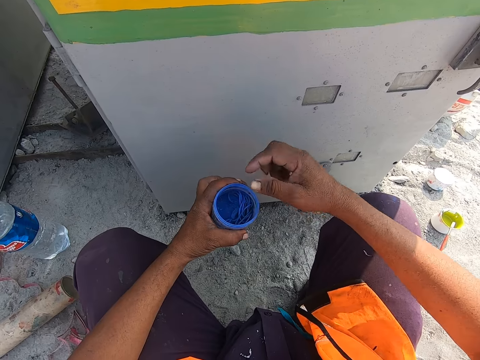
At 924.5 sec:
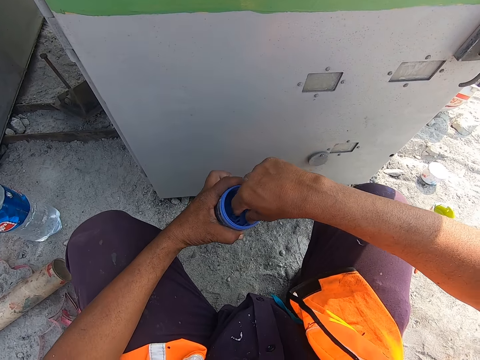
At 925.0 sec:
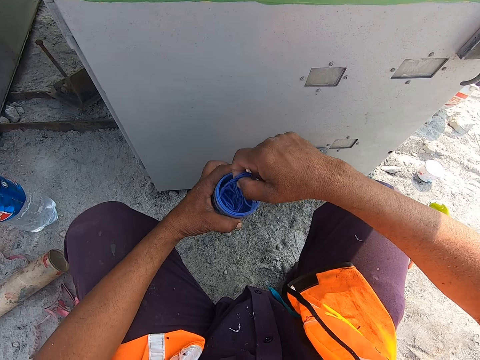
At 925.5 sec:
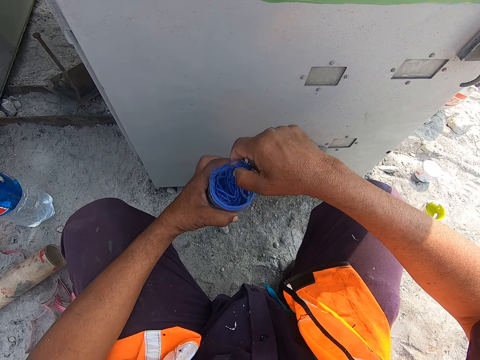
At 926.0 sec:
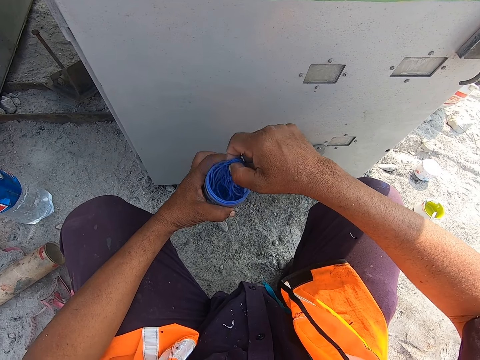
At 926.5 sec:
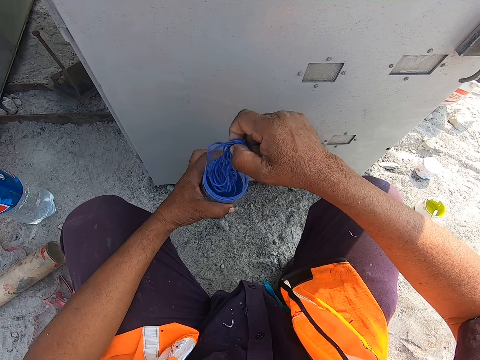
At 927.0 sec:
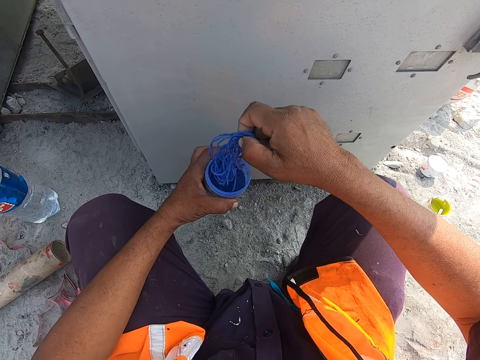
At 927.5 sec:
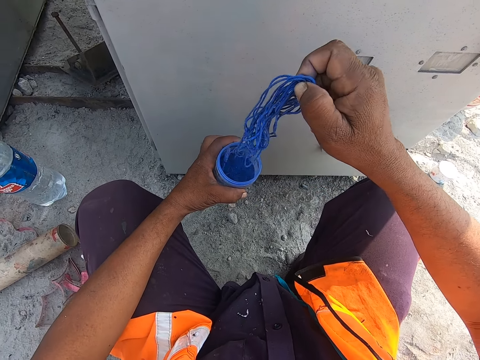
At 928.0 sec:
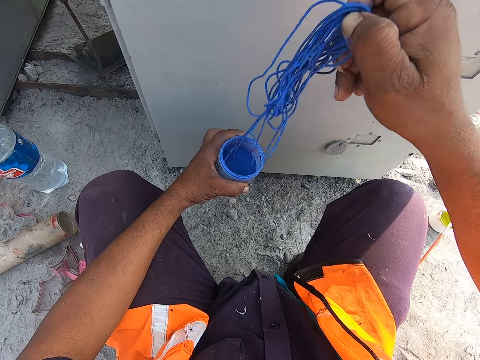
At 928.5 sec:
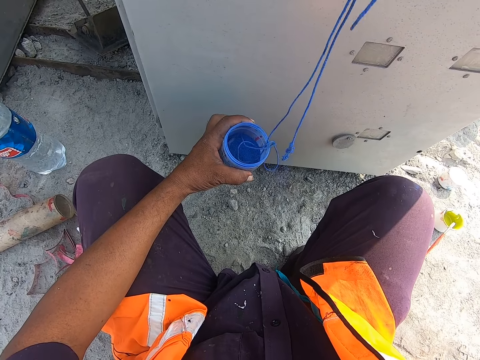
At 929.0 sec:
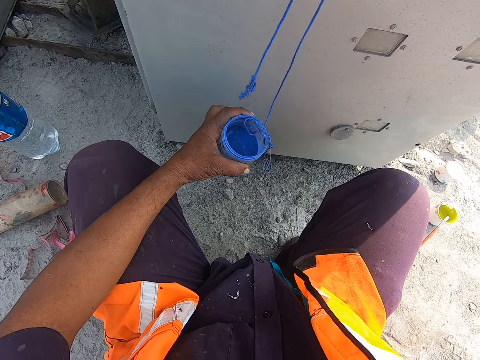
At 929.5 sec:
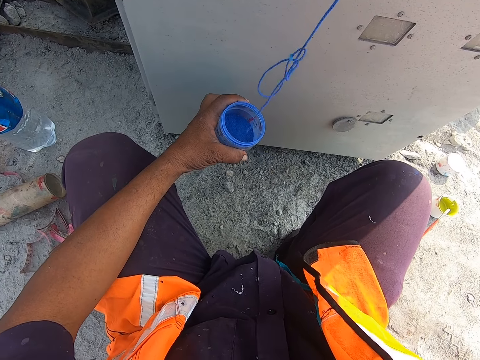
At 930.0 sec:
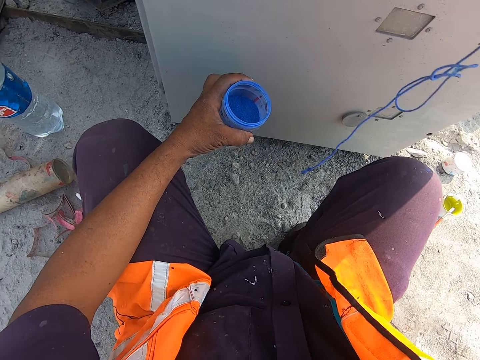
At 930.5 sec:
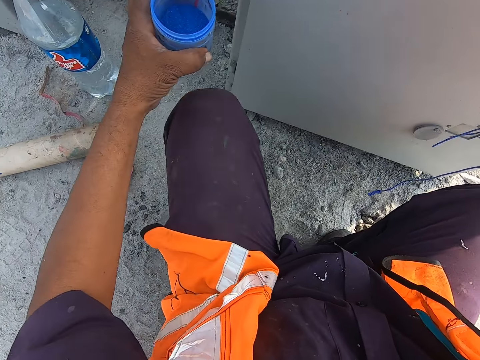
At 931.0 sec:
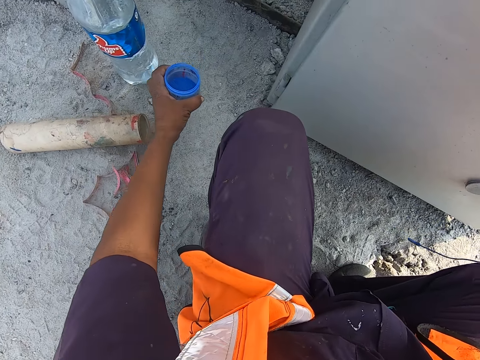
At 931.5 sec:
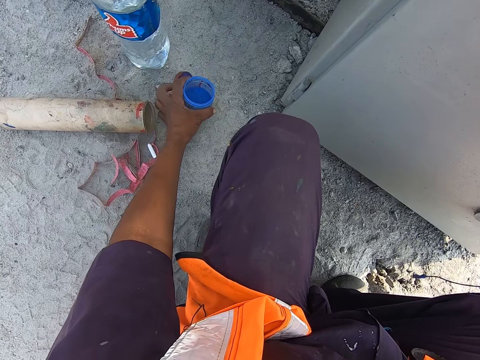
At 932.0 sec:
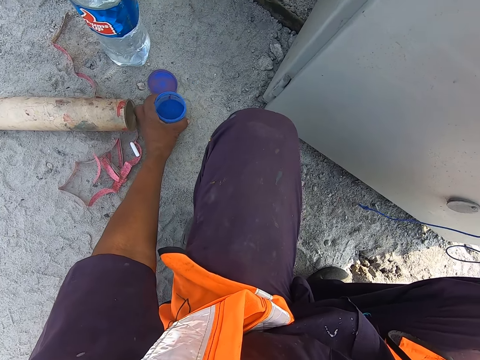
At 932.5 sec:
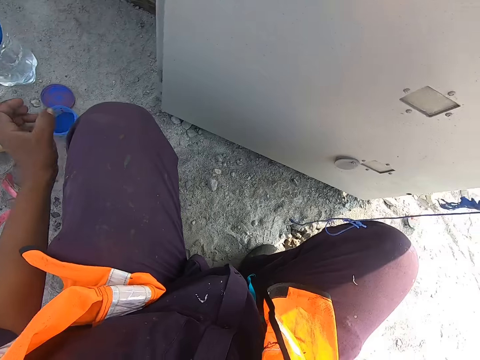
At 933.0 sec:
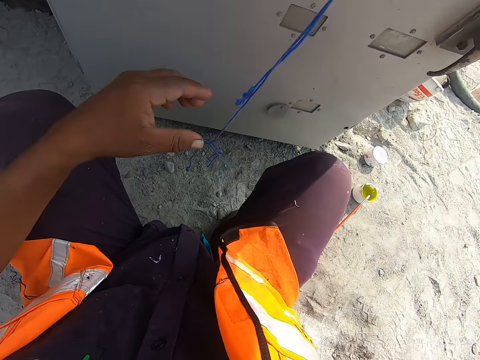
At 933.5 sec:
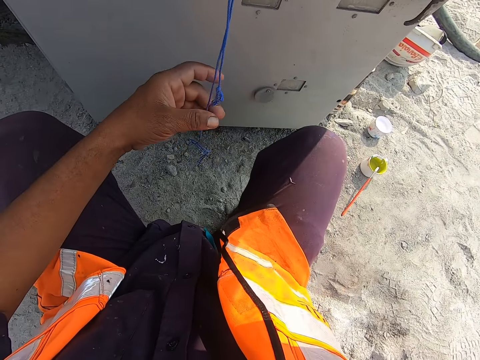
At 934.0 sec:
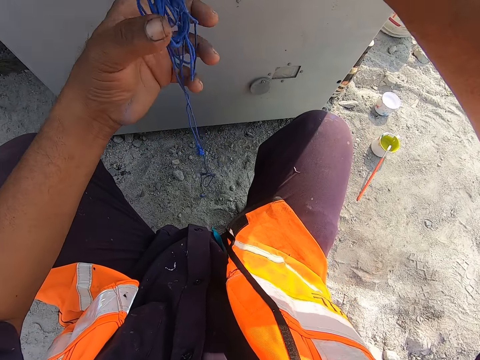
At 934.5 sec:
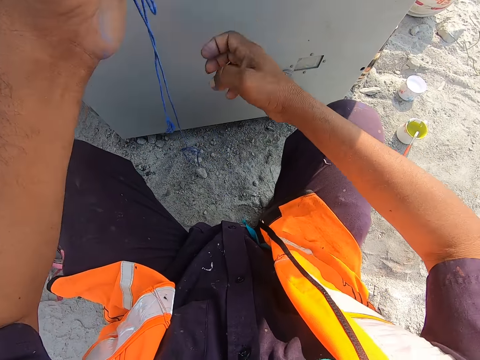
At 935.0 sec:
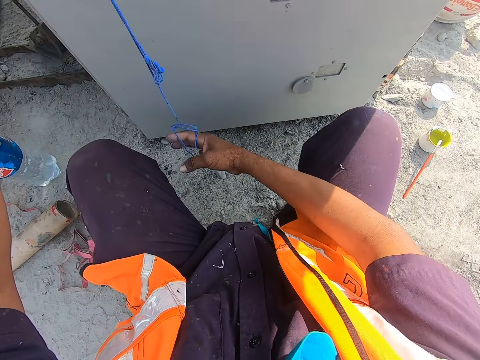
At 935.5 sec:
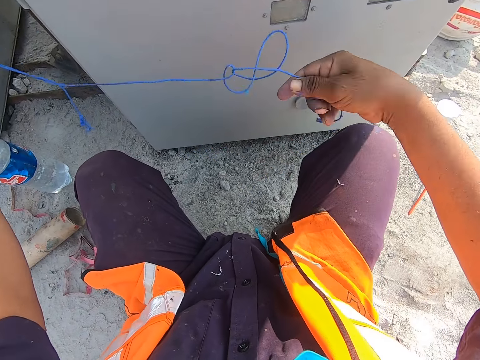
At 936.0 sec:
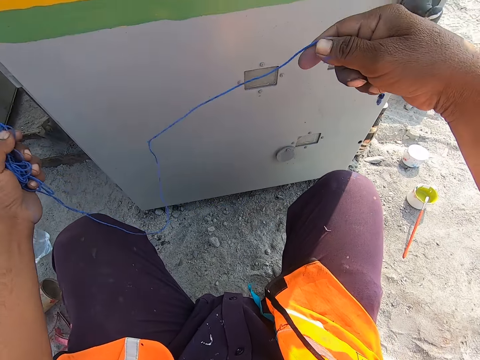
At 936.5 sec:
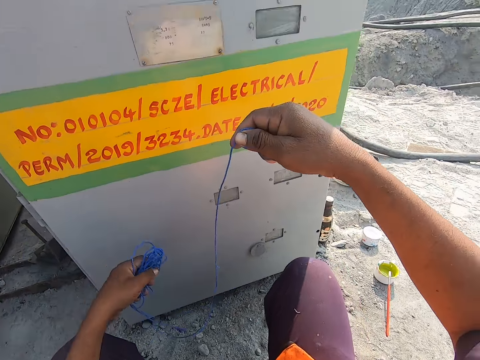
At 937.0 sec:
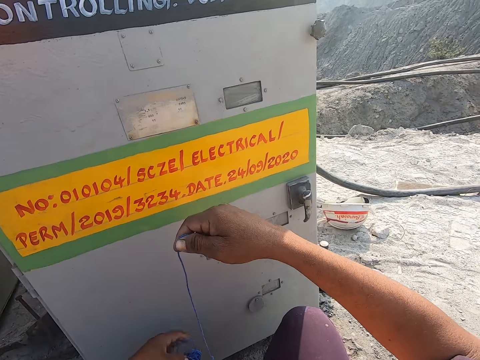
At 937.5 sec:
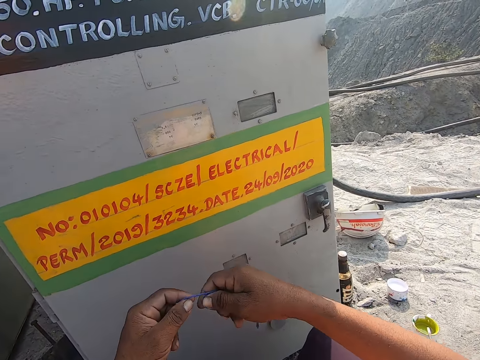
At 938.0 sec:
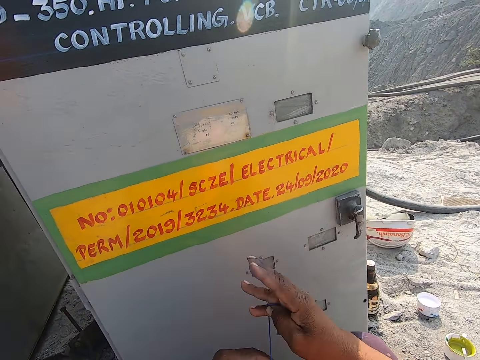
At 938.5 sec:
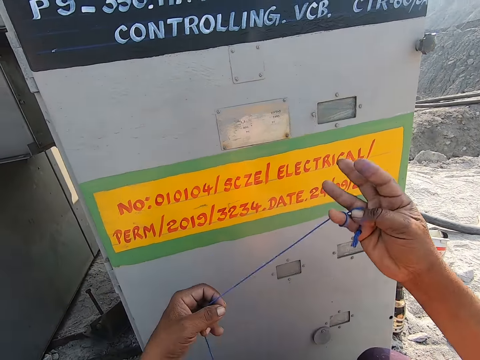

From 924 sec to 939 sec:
The camera wearer holds the lid. He picks up the rope or thread on the container with his right hand. He shakes something. He puts the container on the ground. He passes the rope to his left hand. He holds the thread. He passes the rope to his right hand.

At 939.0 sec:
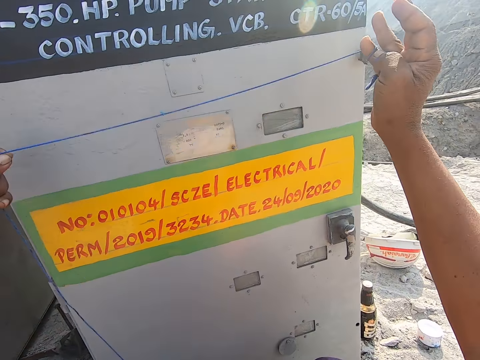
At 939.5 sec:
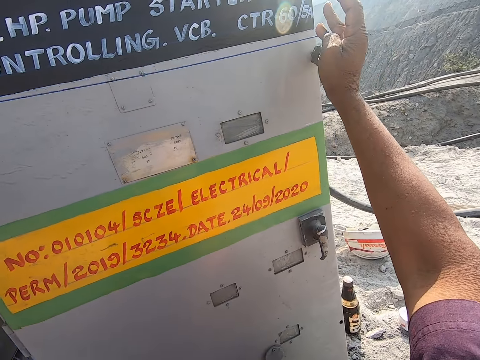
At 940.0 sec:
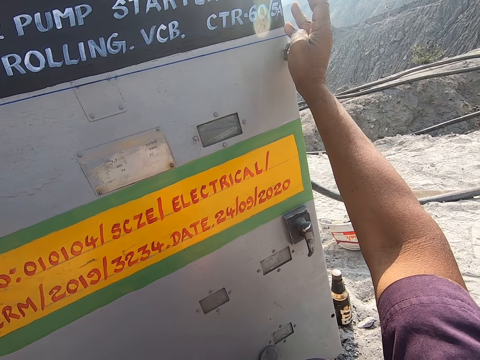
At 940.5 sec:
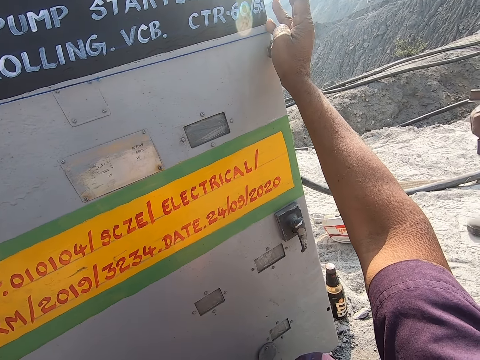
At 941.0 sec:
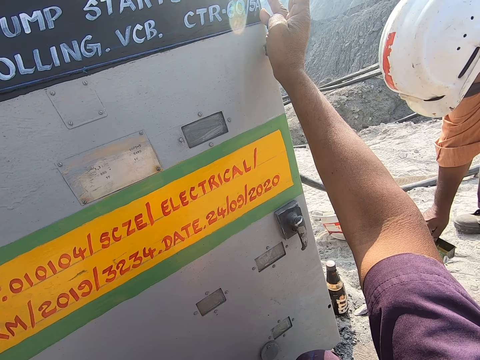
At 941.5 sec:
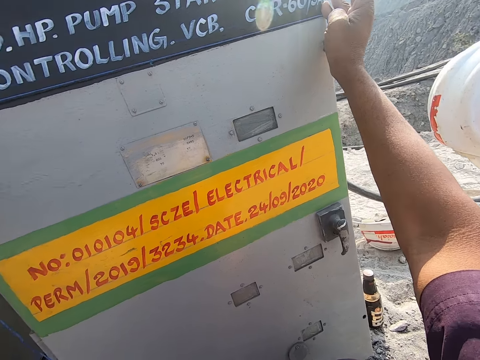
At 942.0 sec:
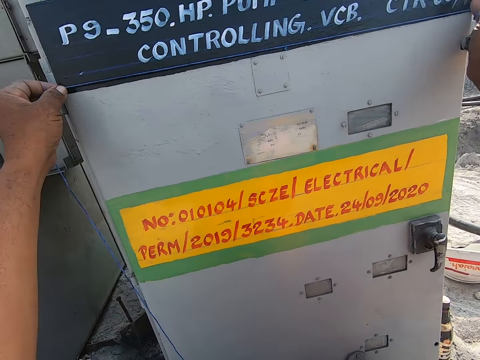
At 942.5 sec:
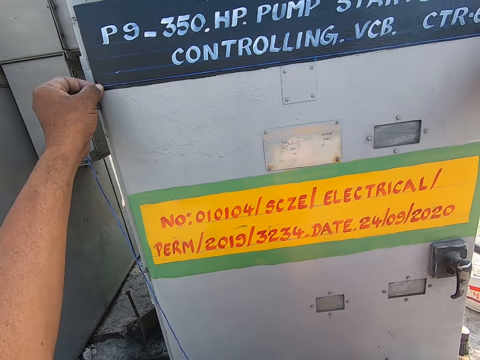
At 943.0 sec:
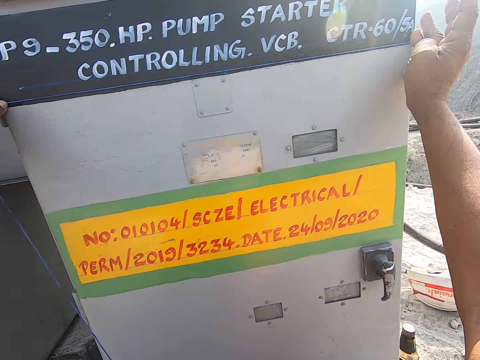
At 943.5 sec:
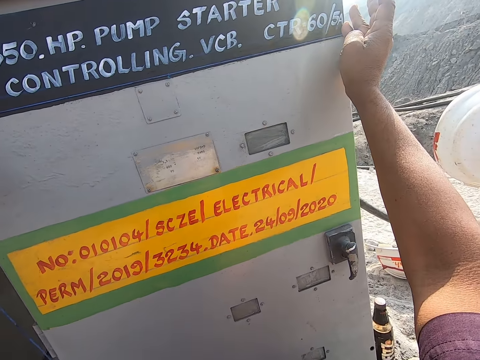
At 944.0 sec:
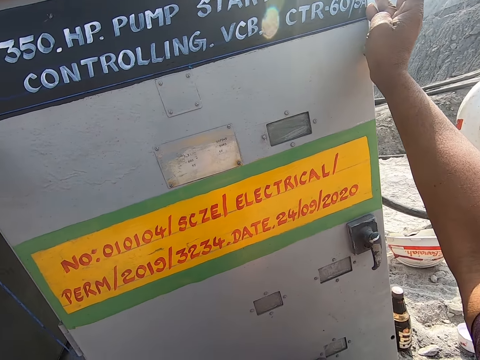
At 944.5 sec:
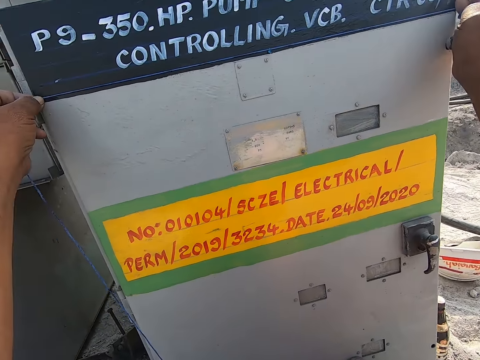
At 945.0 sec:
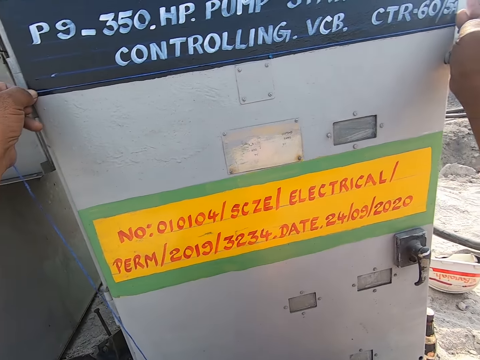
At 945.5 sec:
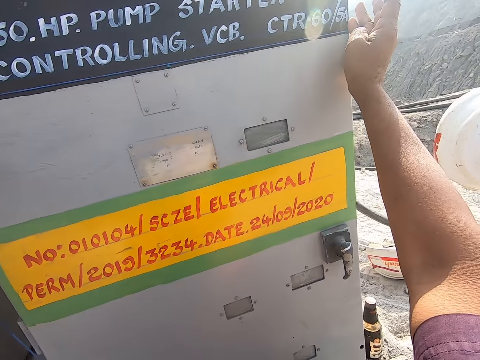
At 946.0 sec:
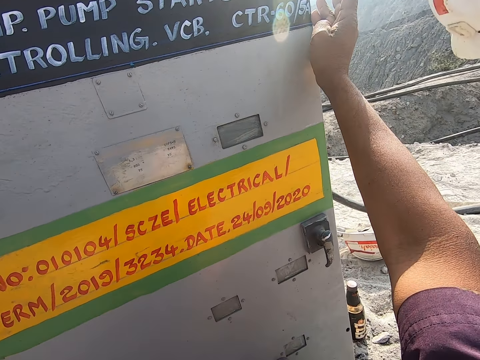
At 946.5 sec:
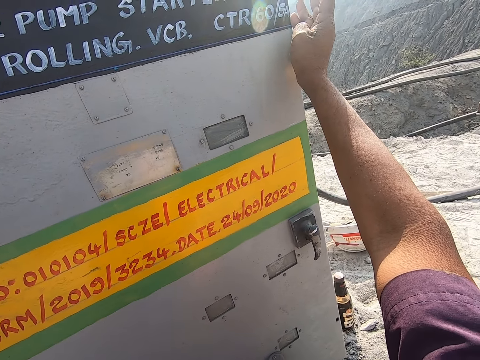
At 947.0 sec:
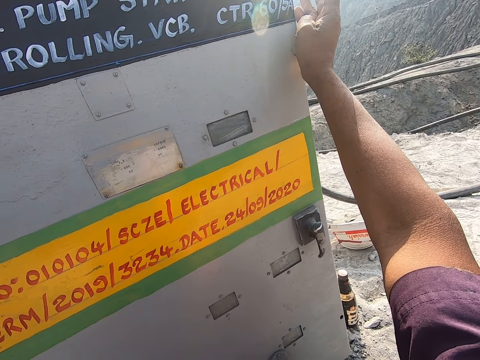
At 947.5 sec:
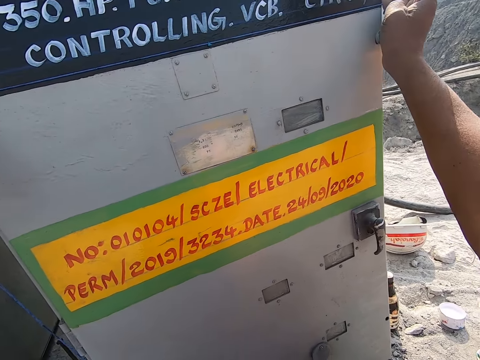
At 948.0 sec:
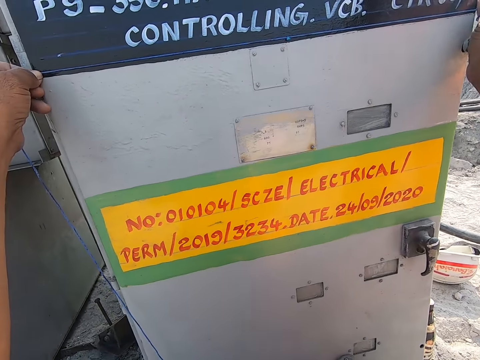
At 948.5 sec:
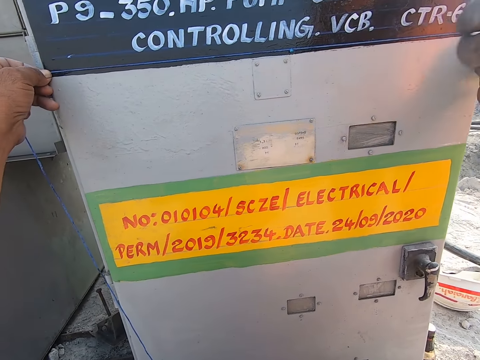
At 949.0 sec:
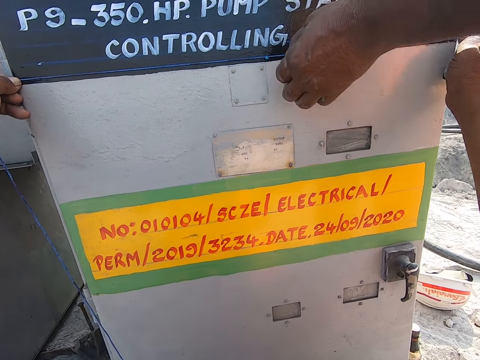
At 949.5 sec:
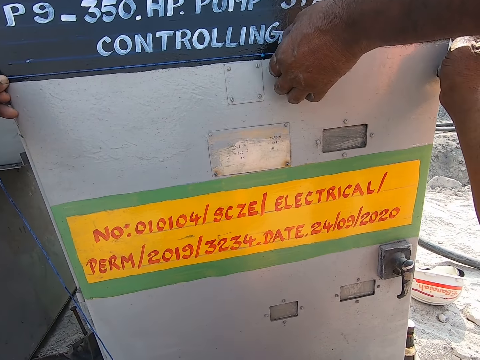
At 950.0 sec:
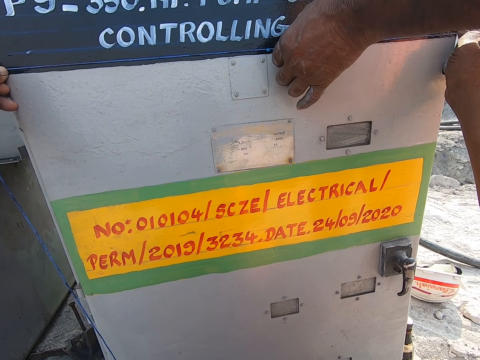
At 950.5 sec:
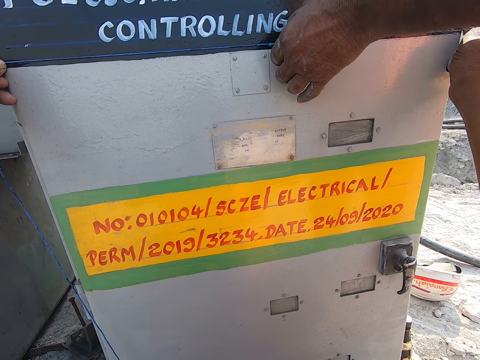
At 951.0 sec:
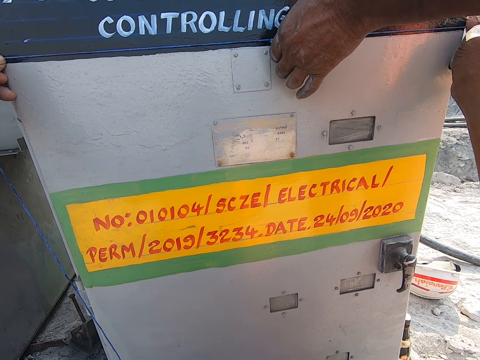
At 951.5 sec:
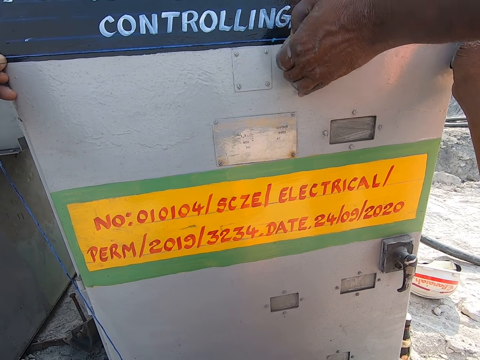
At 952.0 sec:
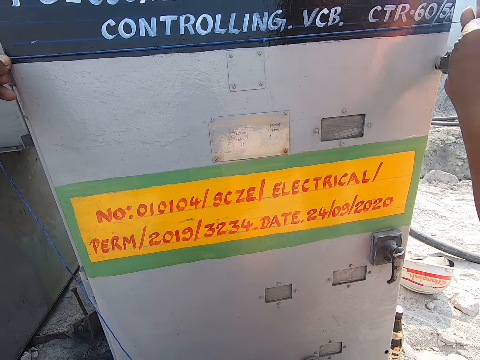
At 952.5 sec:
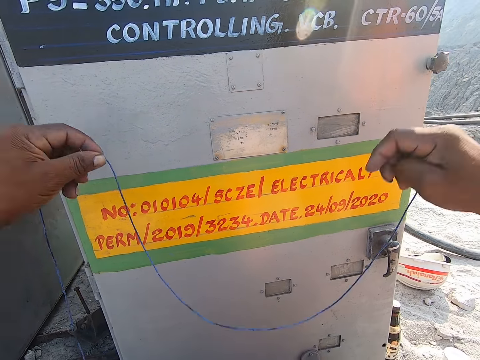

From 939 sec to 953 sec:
The camera wearer straightens the thread on the gasoline pump. They measure the HP pump starter with the rope. A man puts something on the ground. The camera wearer talks to the man. The man pushes the rope with his left hand. The man holds the thread and removes his hand from the thread.
